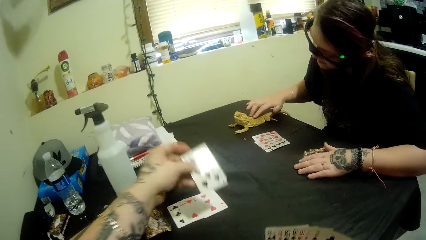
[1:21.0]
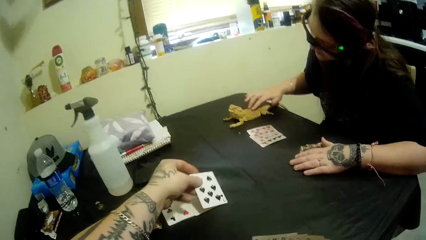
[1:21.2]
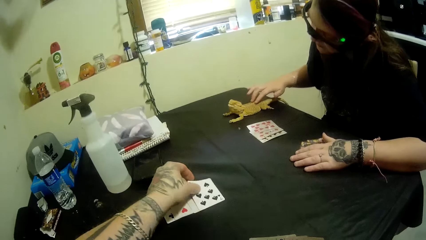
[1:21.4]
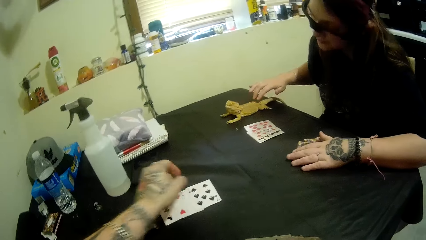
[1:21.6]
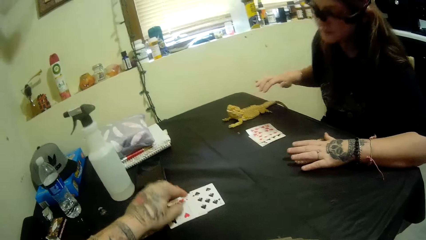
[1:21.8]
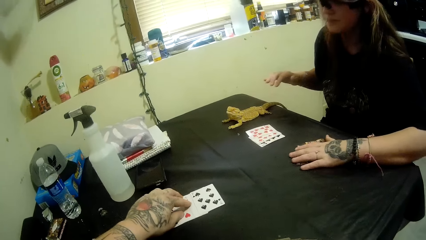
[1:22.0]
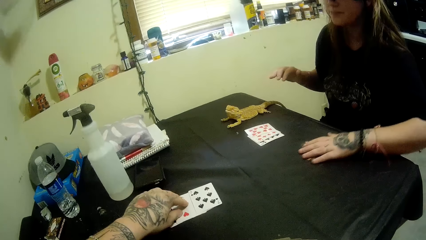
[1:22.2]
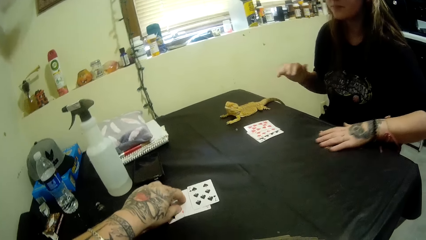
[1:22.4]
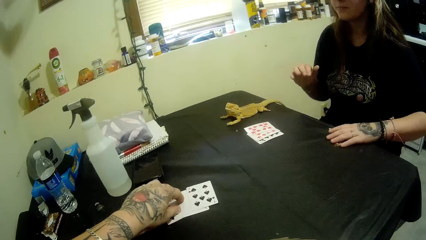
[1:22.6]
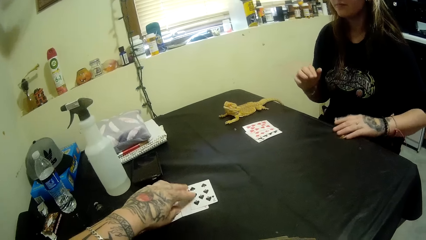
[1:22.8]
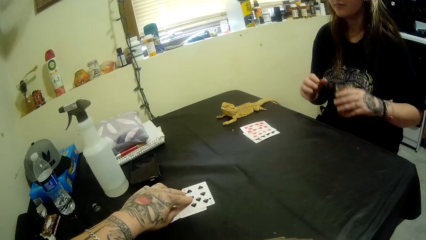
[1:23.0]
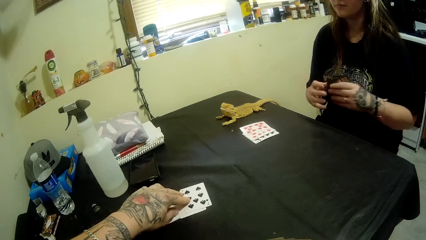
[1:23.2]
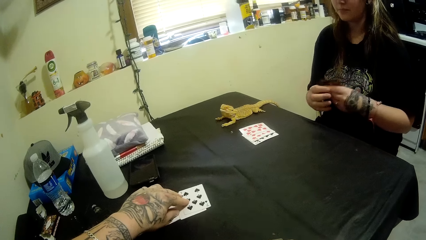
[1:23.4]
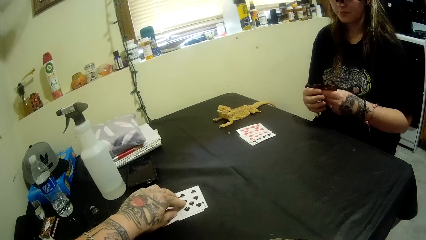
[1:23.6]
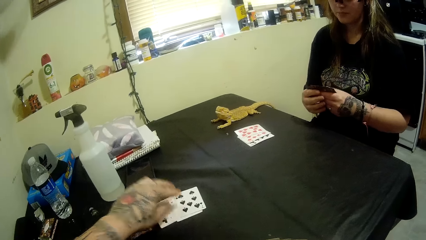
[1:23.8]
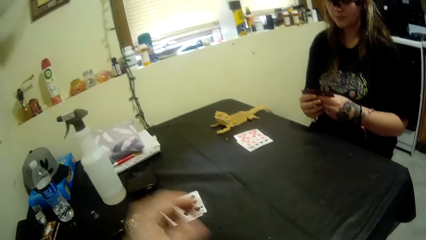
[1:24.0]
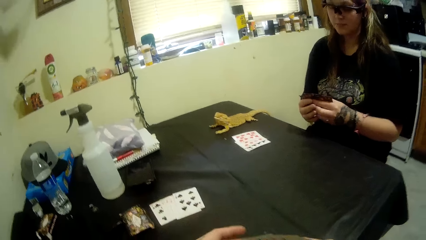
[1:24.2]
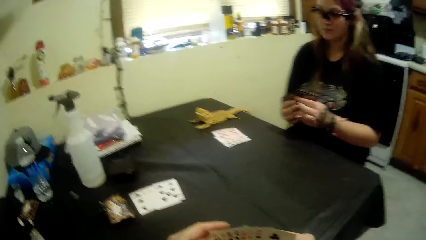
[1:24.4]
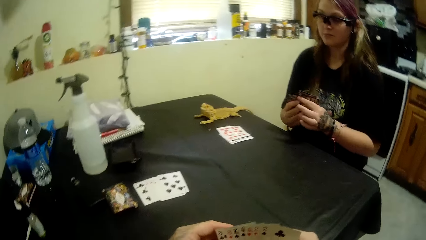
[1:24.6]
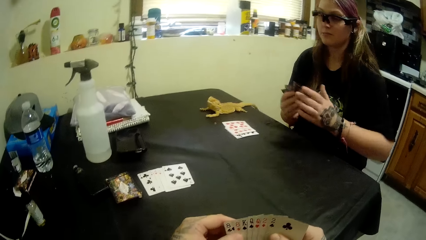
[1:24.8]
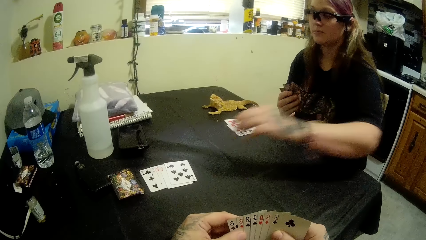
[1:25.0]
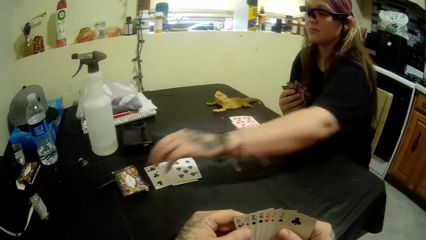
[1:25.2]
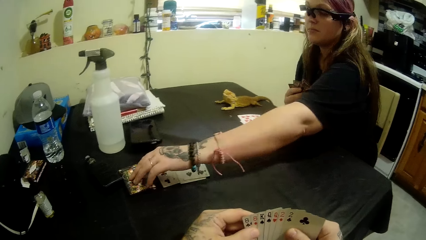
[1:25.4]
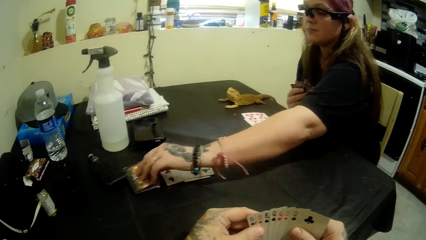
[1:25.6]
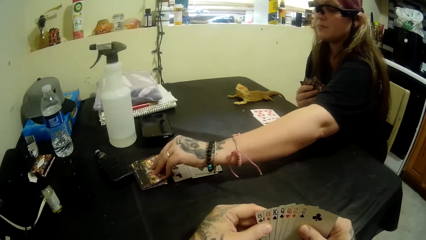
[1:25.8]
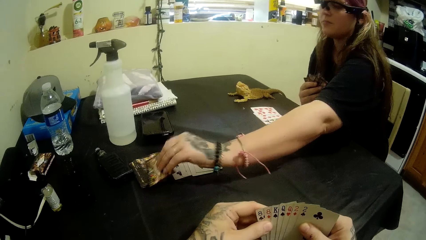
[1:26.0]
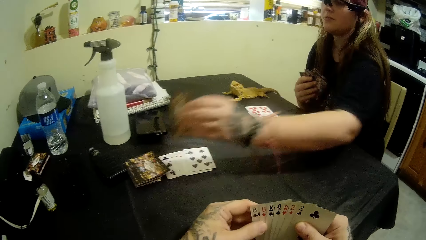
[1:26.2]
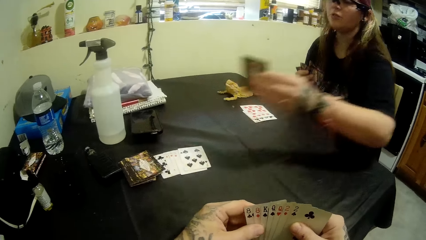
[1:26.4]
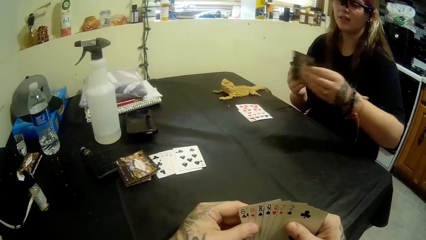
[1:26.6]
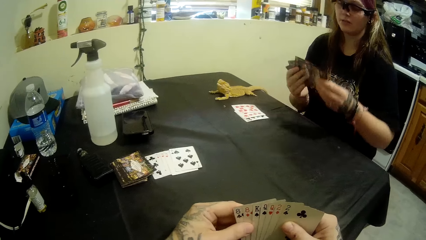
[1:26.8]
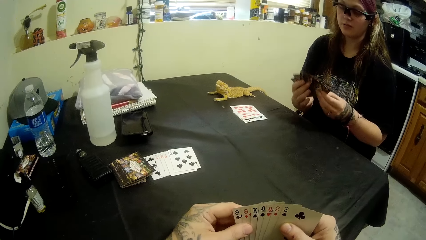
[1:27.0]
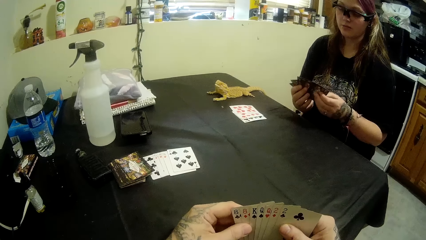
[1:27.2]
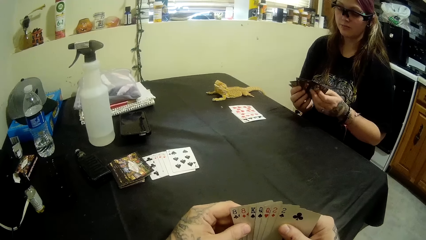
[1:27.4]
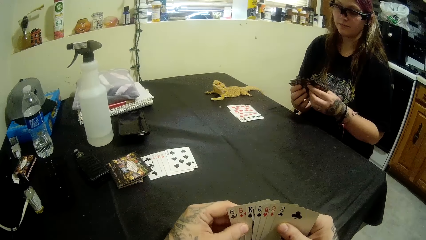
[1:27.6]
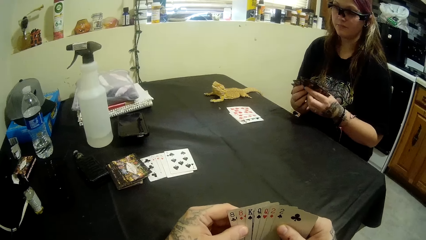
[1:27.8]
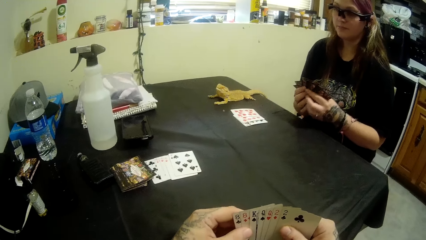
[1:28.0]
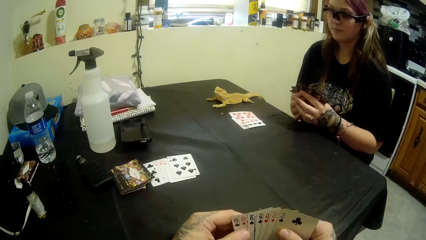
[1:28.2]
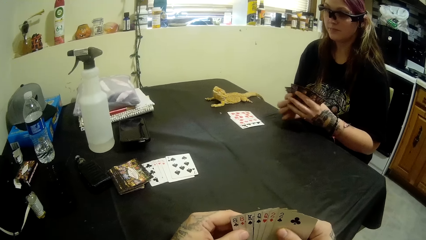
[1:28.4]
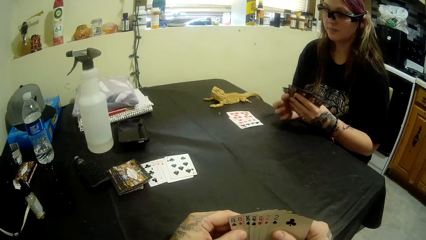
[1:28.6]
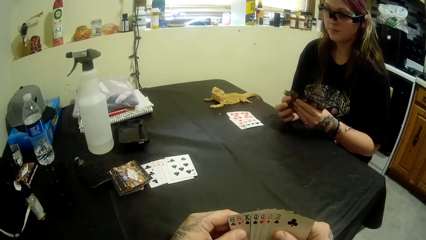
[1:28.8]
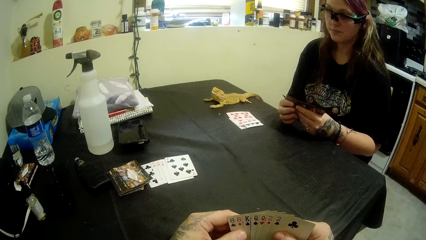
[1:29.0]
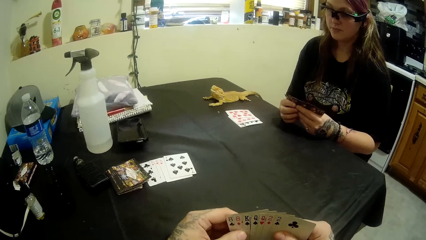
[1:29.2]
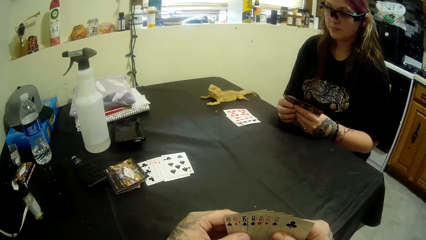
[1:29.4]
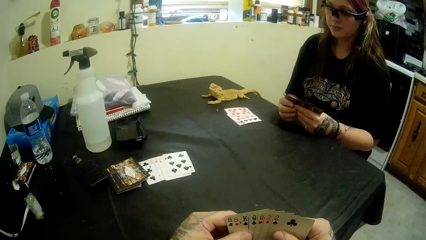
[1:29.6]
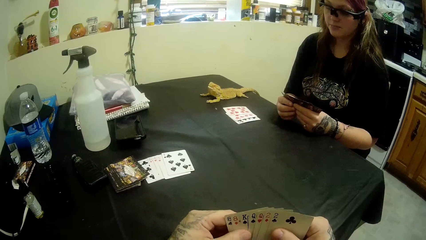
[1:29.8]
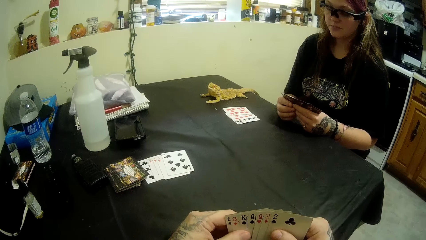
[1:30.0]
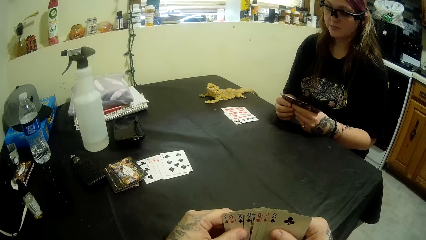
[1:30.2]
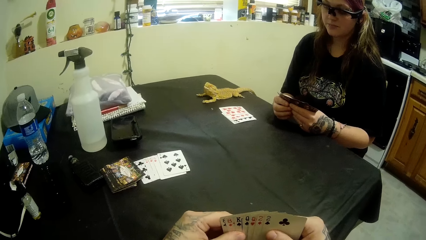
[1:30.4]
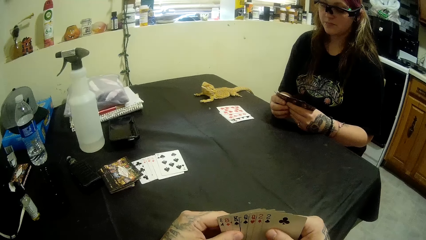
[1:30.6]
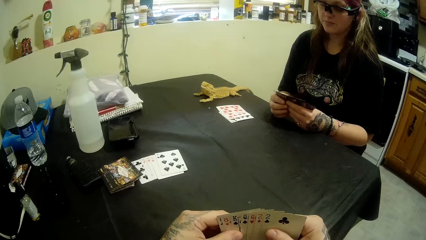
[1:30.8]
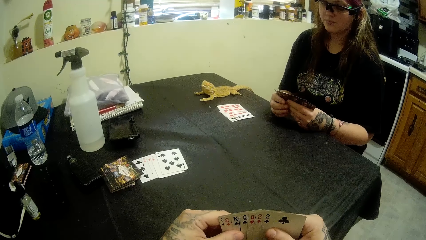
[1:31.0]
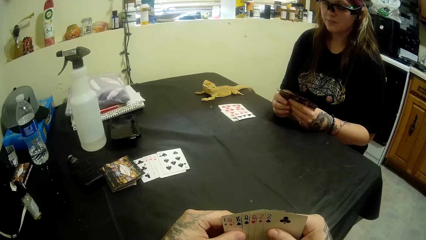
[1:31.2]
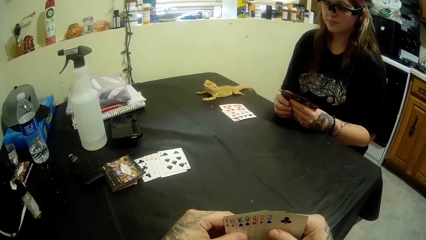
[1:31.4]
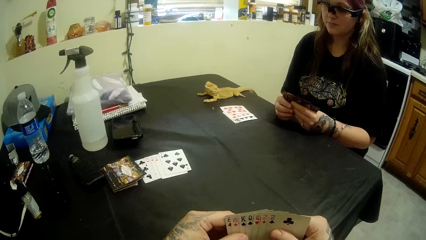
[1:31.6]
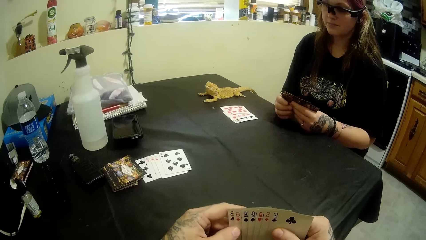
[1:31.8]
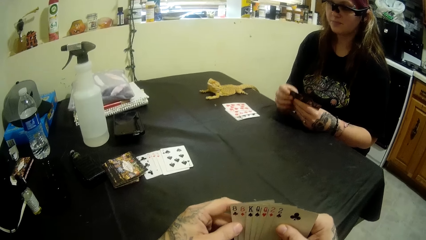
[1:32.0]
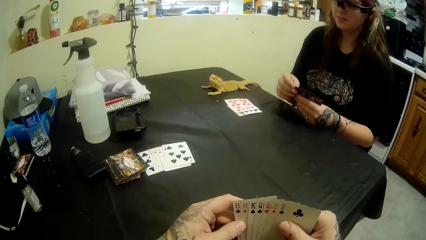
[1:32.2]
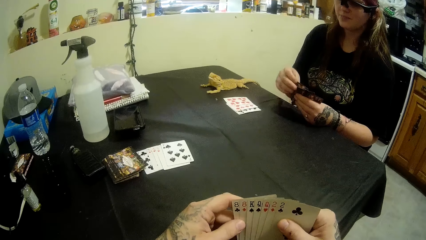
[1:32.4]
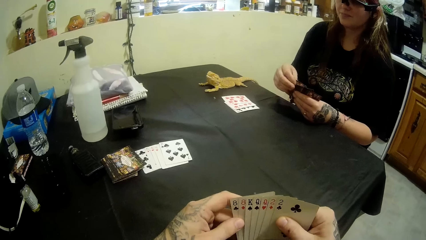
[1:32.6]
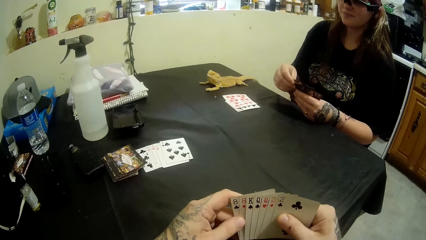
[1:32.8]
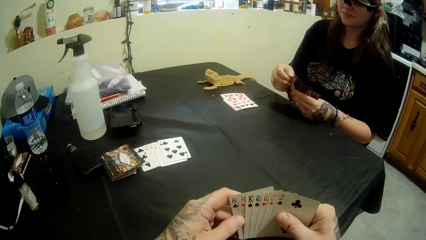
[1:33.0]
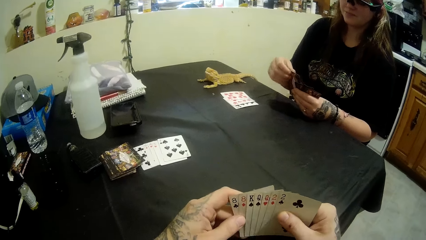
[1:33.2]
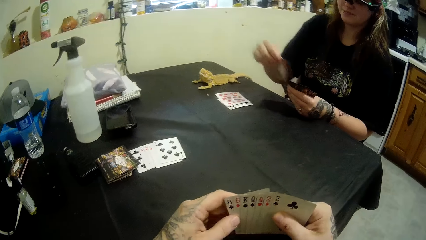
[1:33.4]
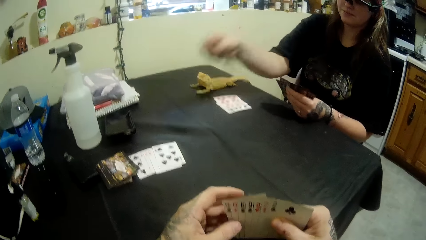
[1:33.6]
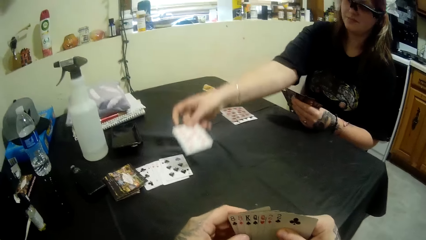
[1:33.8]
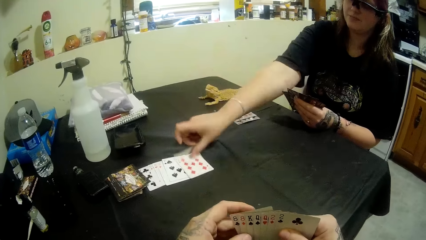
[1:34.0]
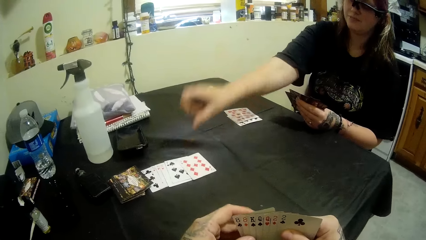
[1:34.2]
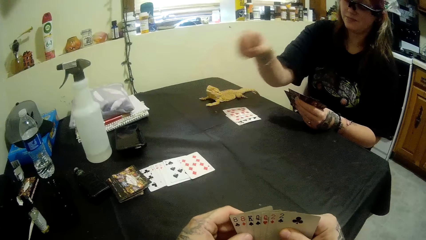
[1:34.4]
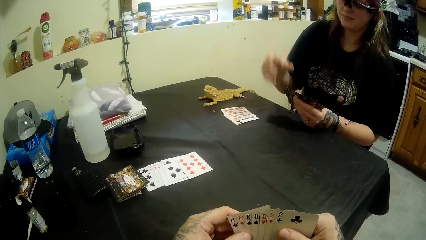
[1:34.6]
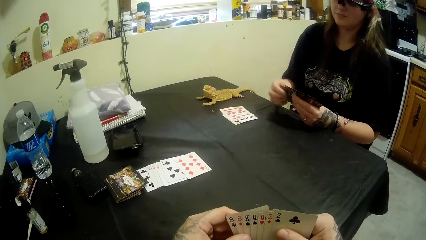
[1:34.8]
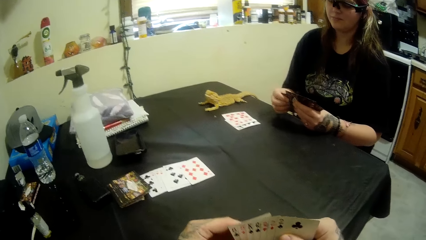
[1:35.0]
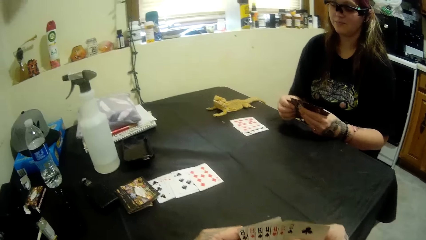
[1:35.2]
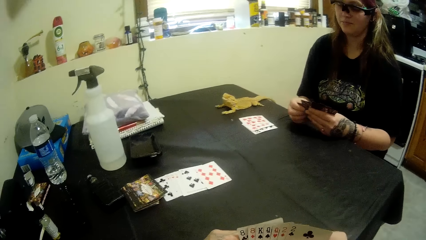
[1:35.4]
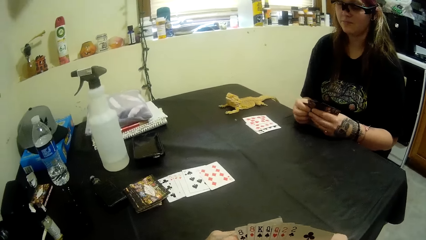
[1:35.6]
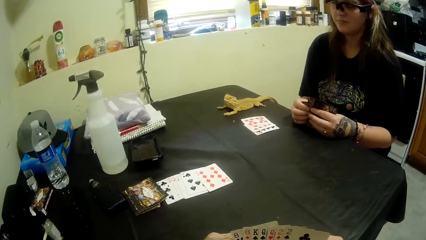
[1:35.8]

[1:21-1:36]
The camera wearer puts a card on the table. He moves the cards on the table. A woman pulls a pack of cards on the table. The woman picks up a card on the pack of cards on the table. The camera wearer moves the cards in his hands. The woman puts a card in the pack of cards in her hands. The woman puts a card on the table.
